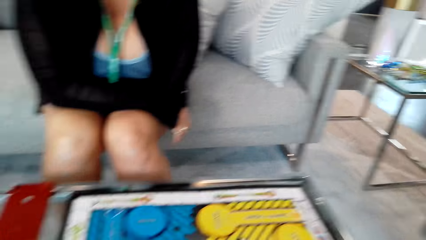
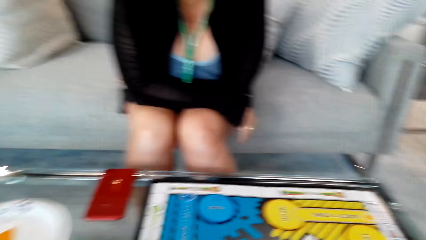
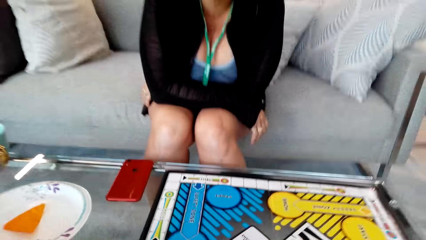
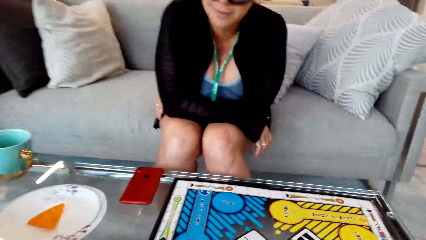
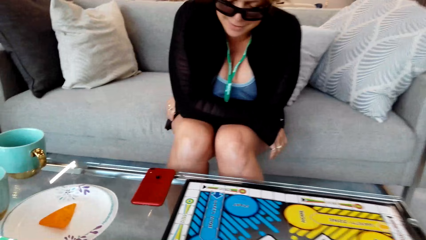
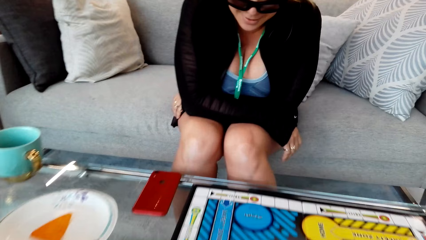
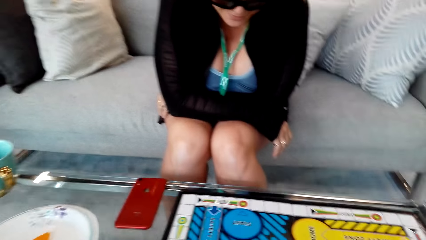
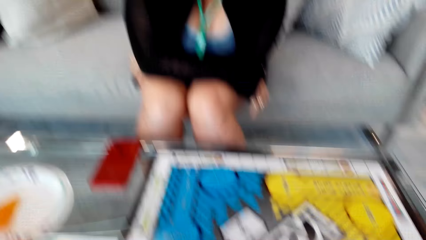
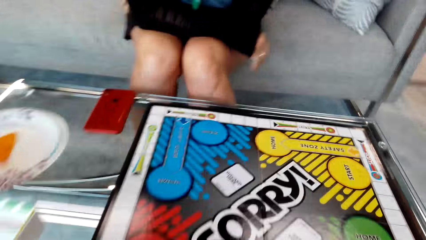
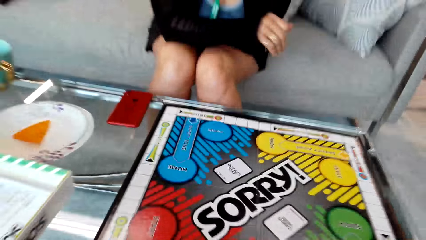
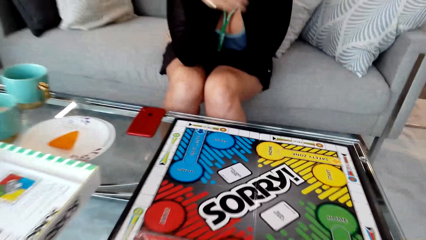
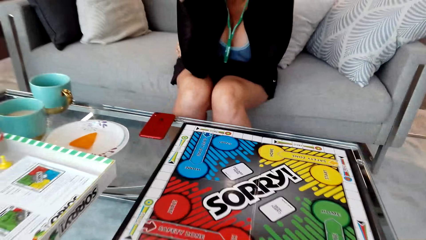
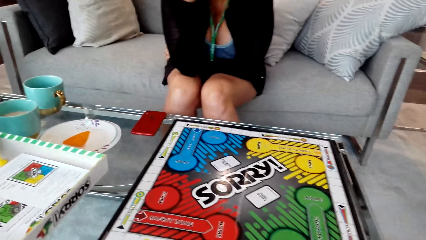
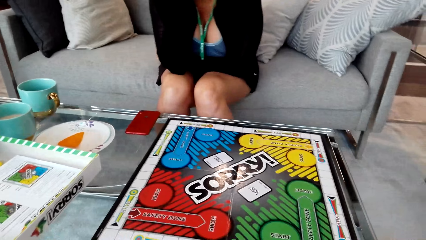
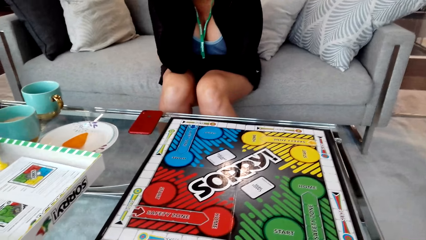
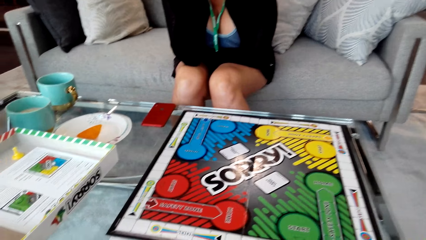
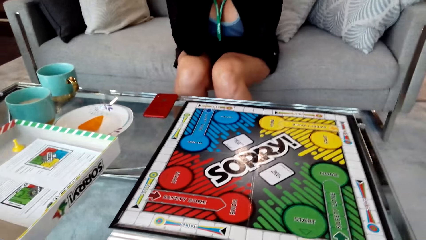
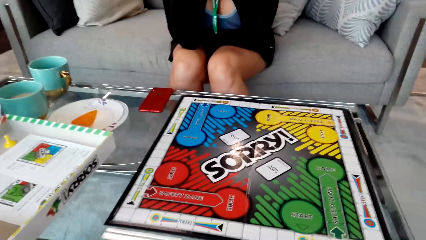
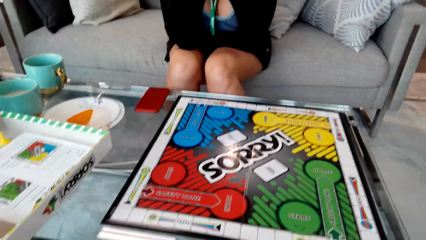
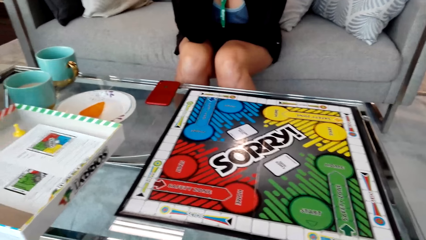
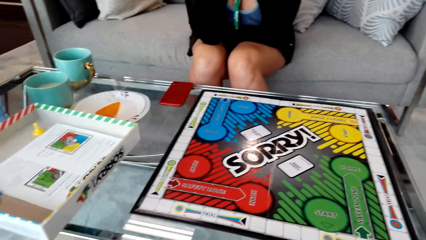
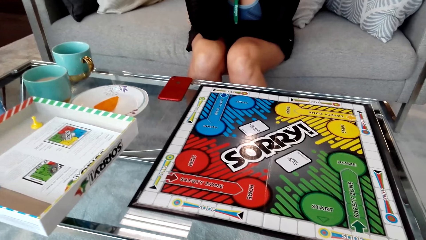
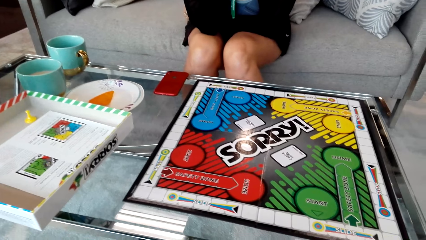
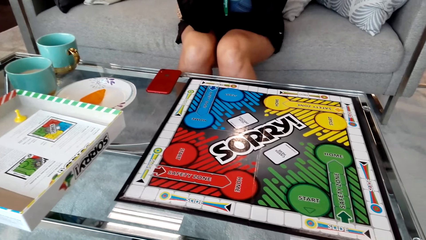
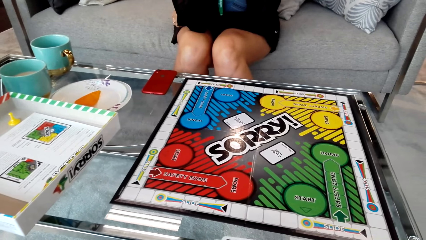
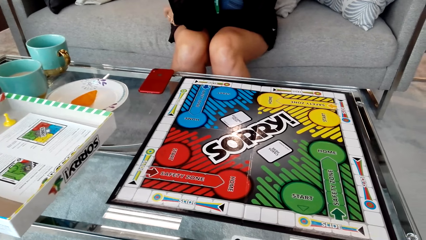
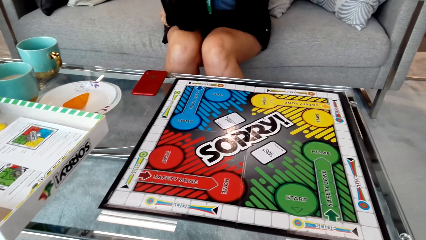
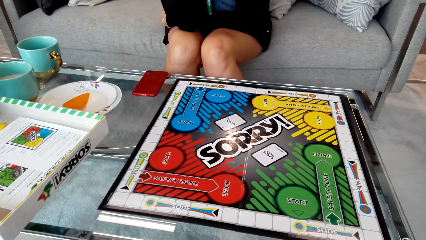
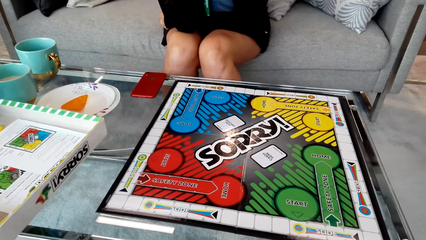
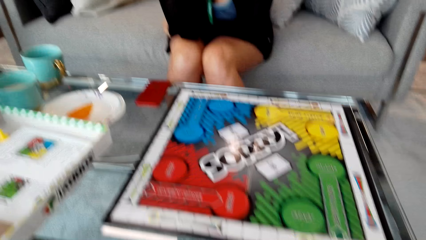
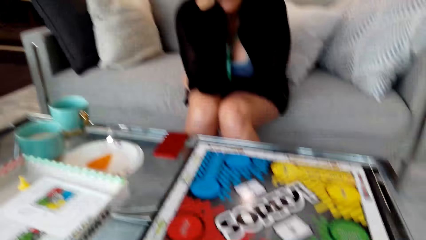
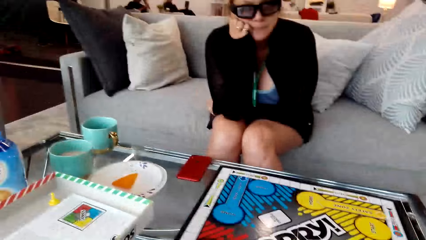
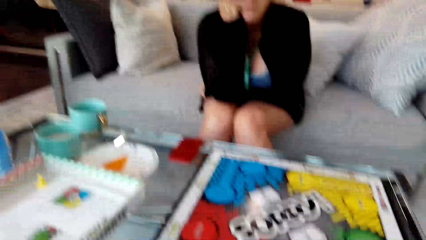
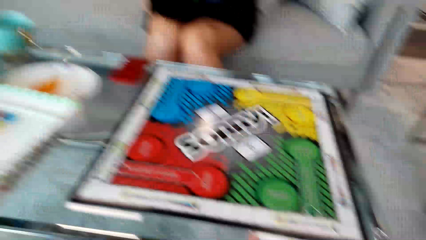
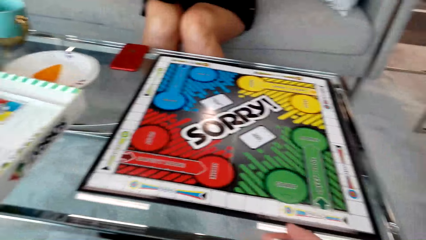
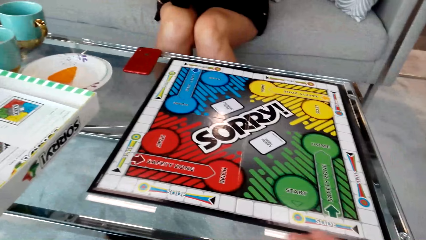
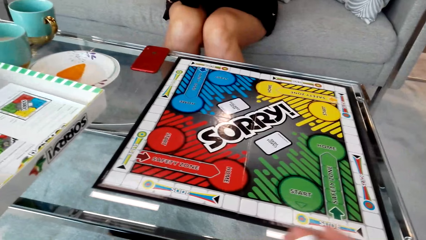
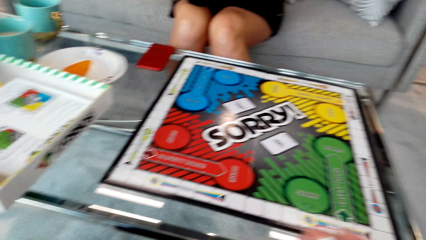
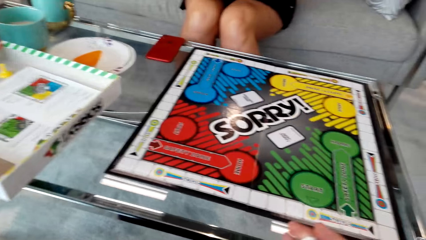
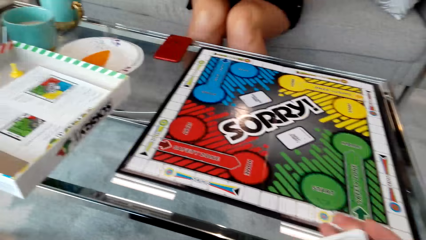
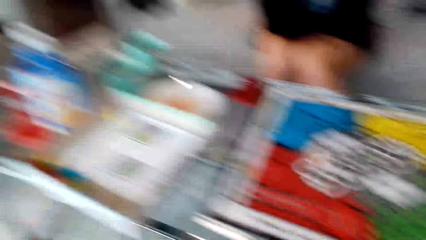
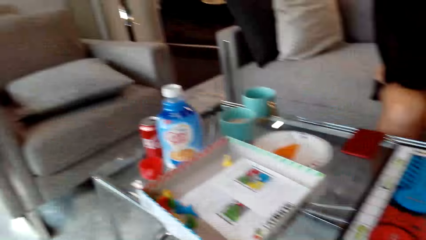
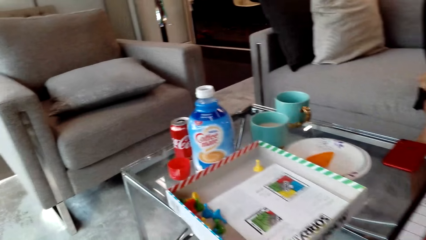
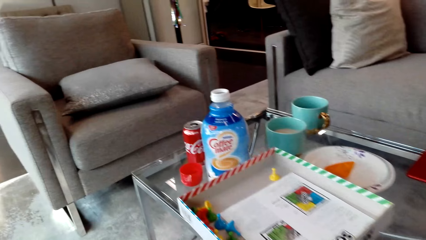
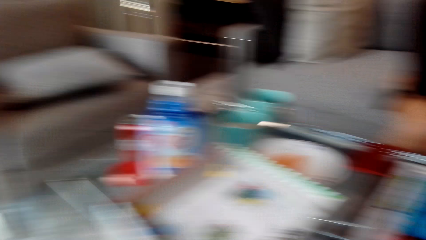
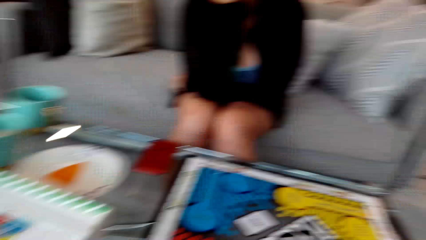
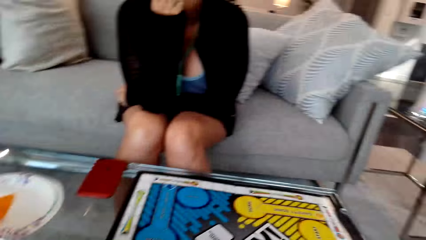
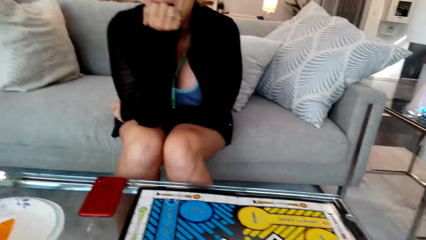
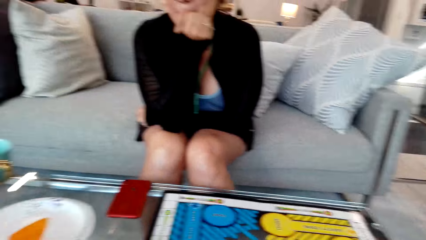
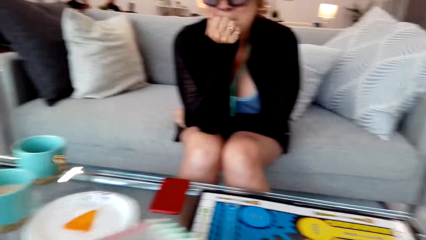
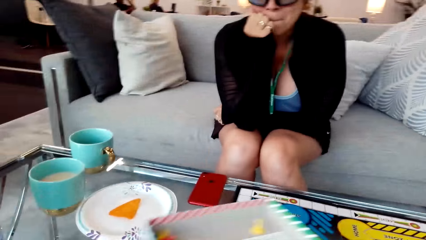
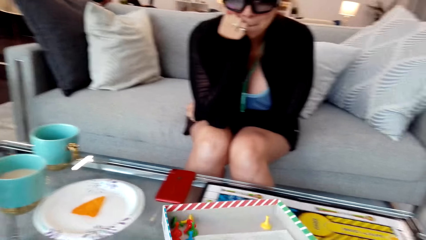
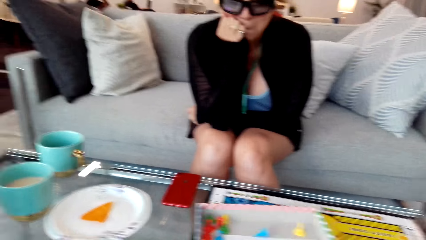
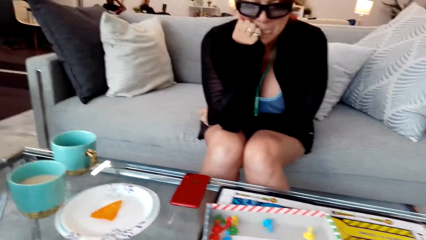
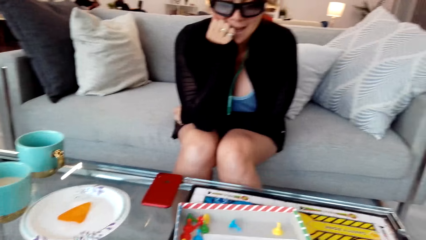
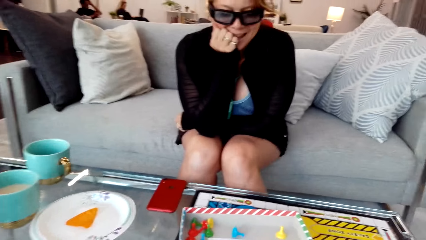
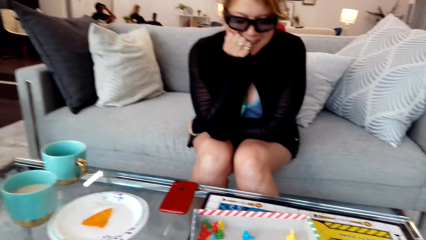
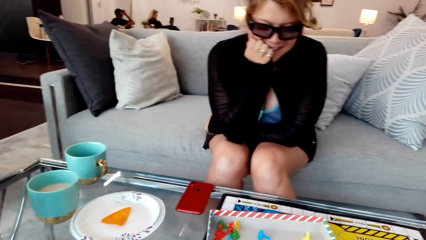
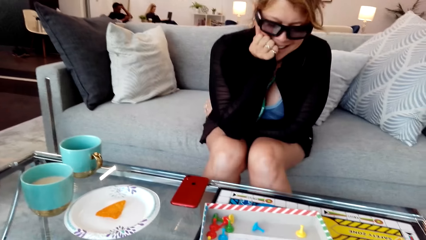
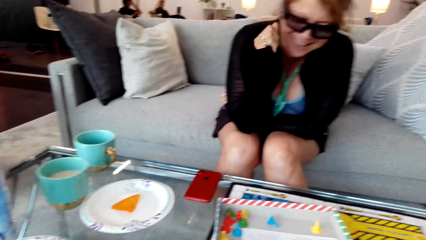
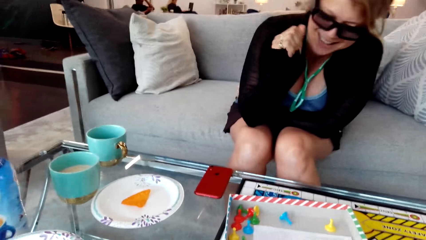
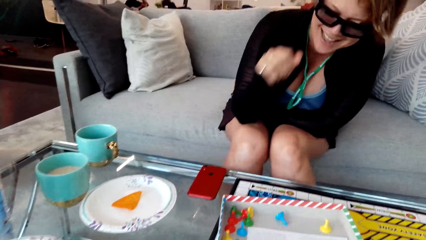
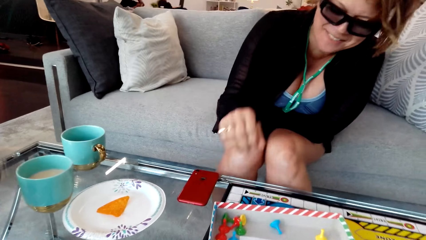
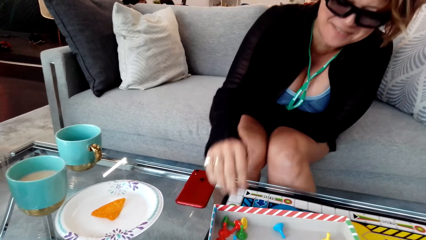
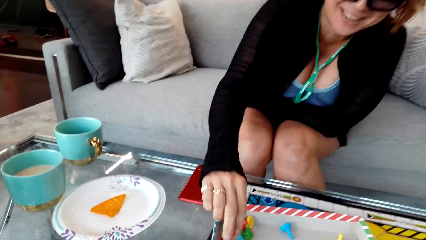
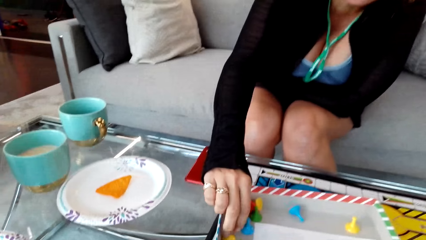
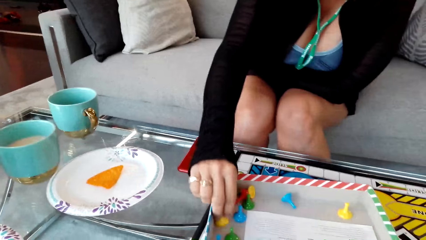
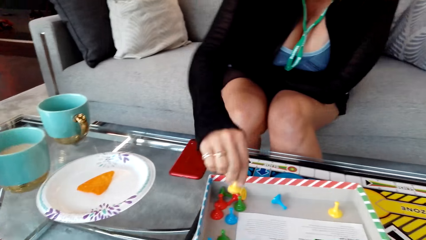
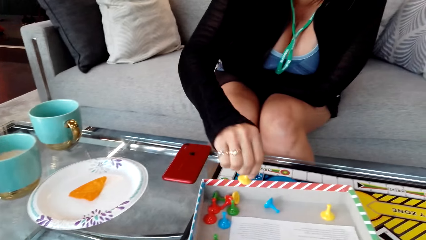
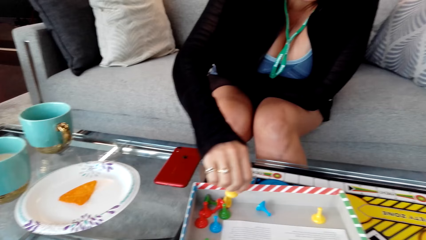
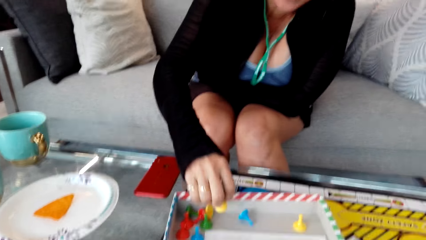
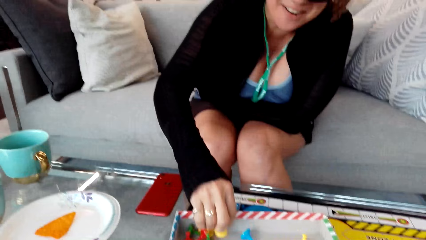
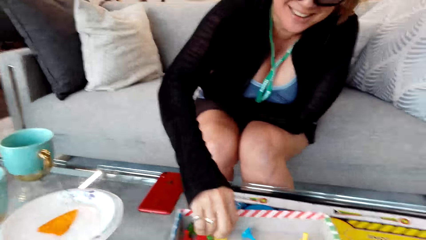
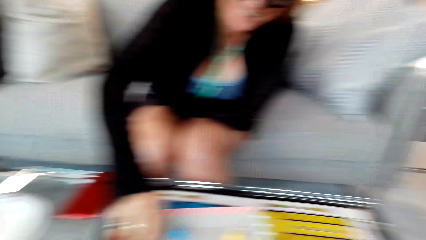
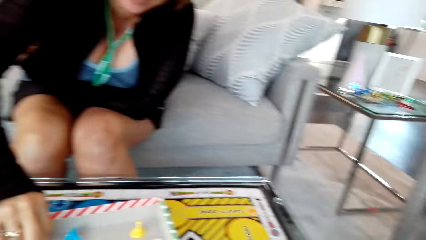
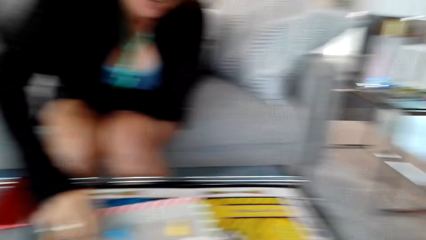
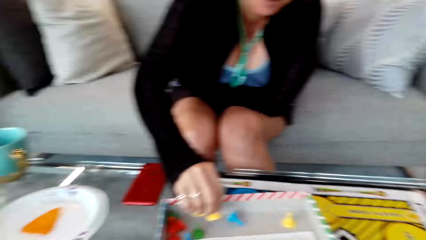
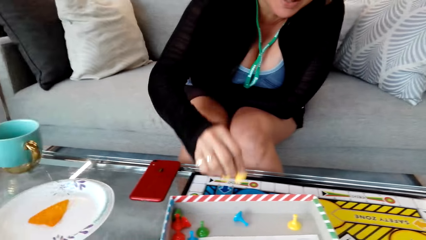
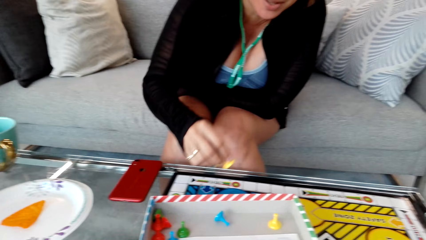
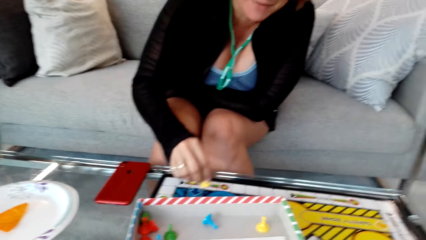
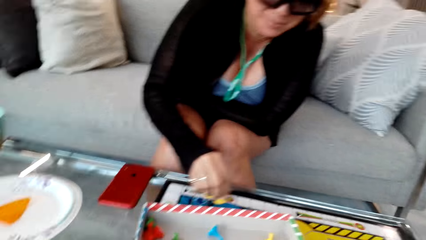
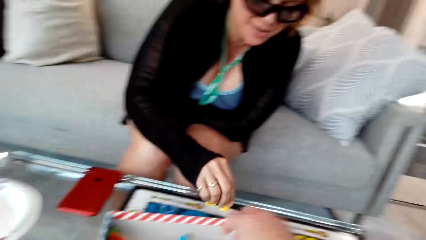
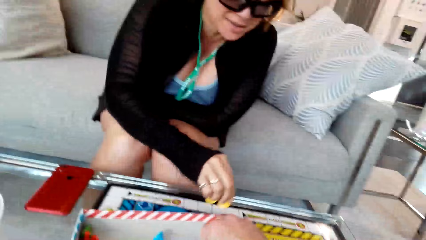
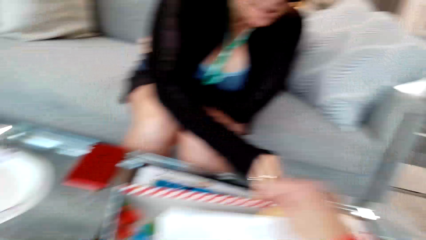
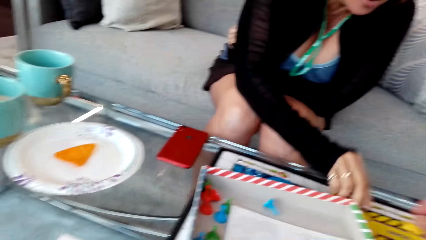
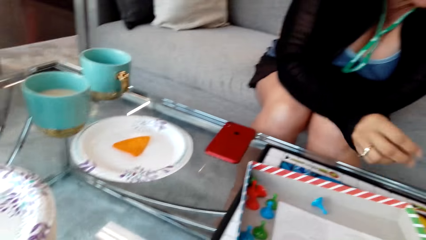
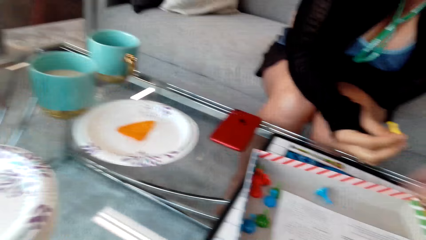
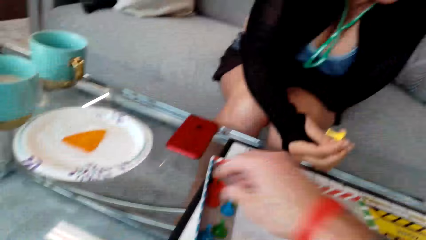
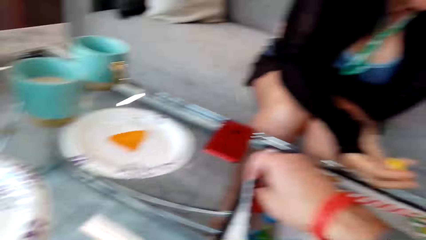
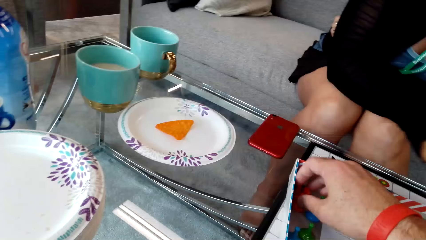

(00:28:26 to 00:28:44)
The woman touches the face. The camera wearer converses with the woman. The woman picks up the clip. The camera wearer picks up something inside the box and converses with the woman. The woman puts the clip on the board. The camera wearer moves the sorry box.
